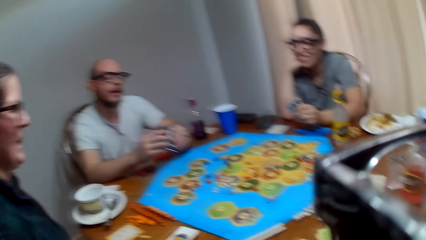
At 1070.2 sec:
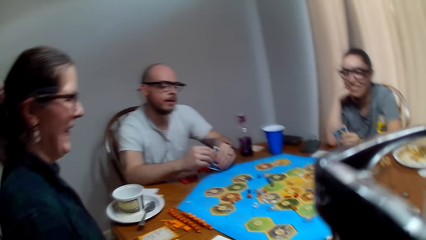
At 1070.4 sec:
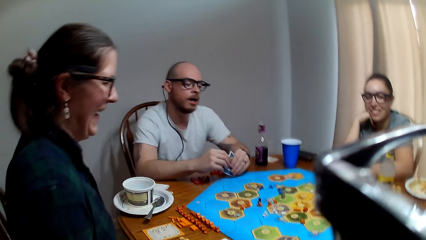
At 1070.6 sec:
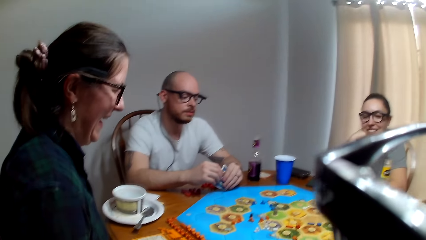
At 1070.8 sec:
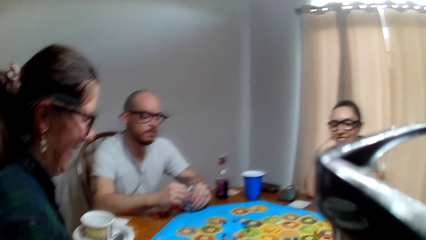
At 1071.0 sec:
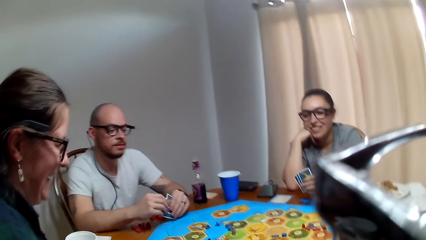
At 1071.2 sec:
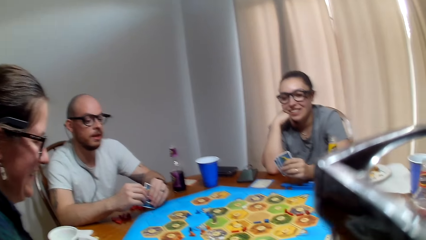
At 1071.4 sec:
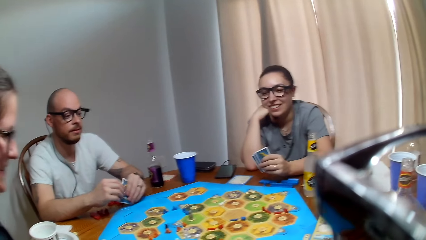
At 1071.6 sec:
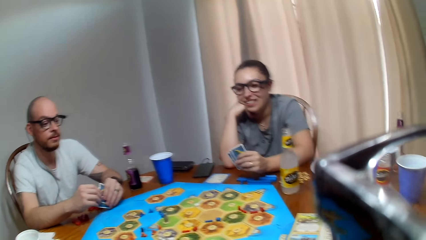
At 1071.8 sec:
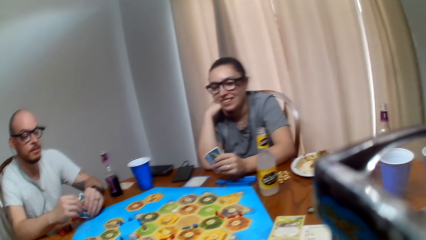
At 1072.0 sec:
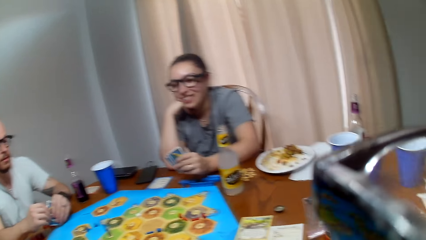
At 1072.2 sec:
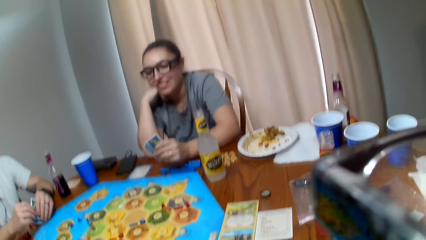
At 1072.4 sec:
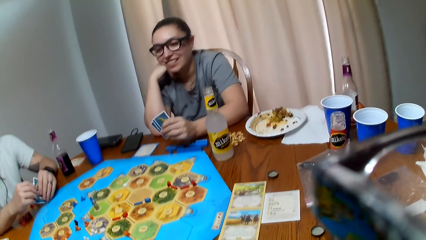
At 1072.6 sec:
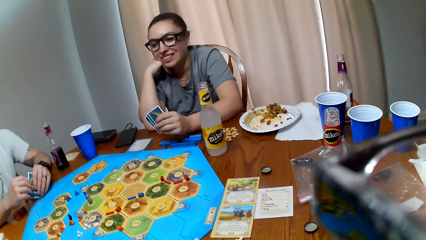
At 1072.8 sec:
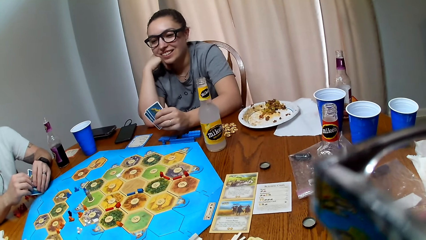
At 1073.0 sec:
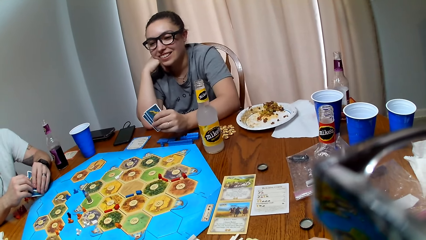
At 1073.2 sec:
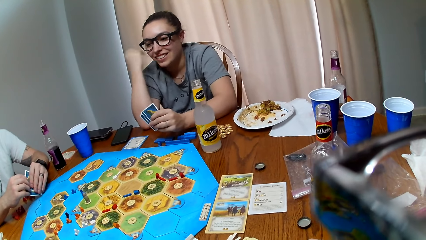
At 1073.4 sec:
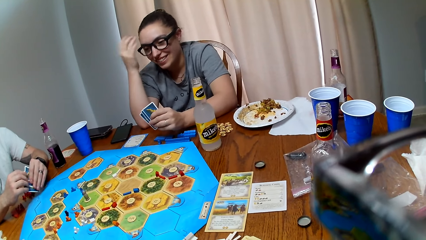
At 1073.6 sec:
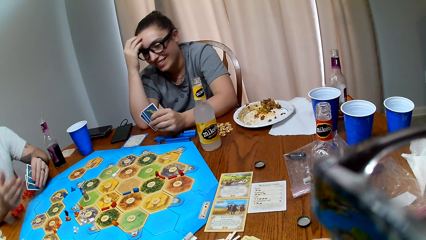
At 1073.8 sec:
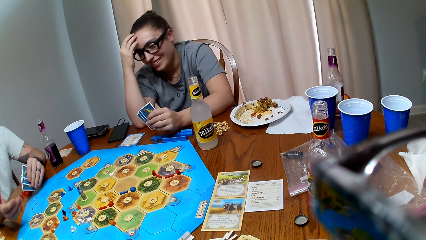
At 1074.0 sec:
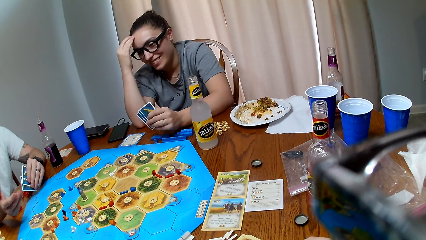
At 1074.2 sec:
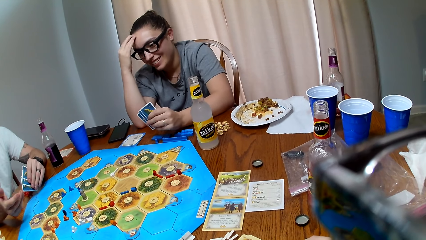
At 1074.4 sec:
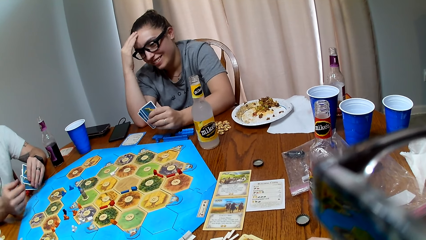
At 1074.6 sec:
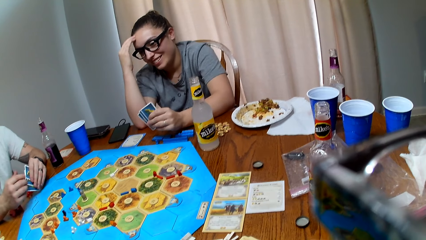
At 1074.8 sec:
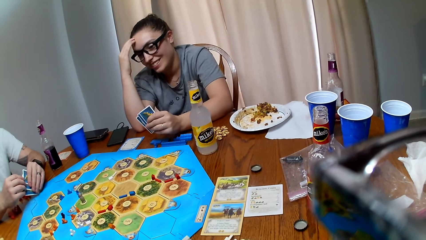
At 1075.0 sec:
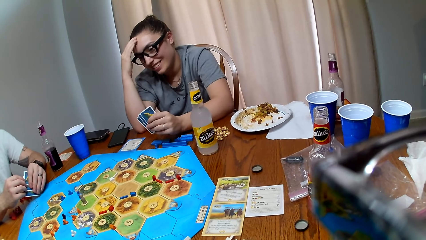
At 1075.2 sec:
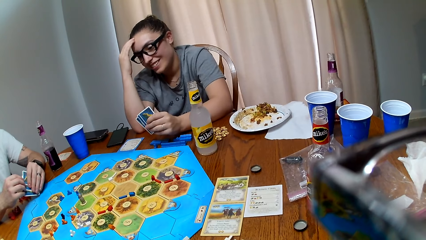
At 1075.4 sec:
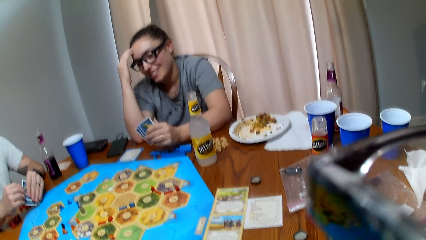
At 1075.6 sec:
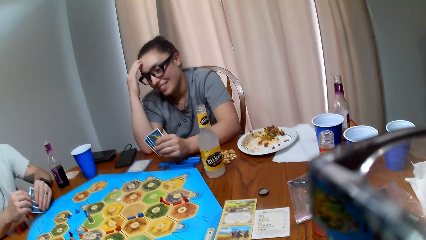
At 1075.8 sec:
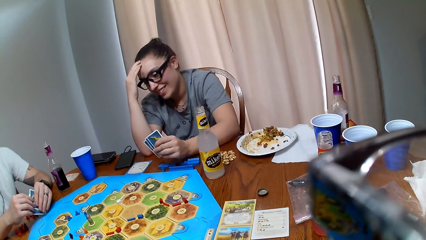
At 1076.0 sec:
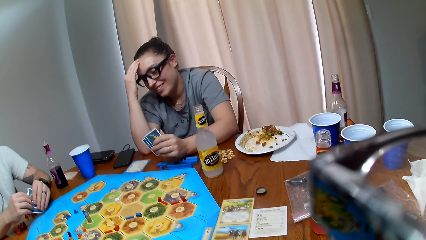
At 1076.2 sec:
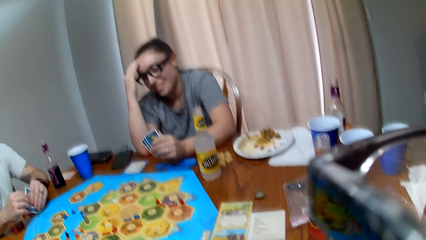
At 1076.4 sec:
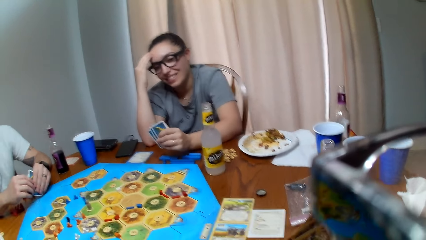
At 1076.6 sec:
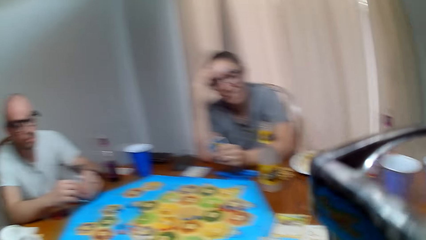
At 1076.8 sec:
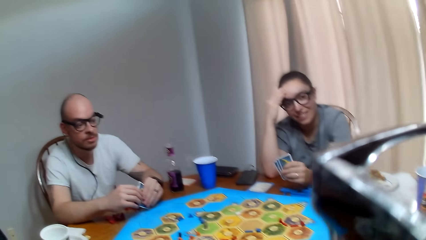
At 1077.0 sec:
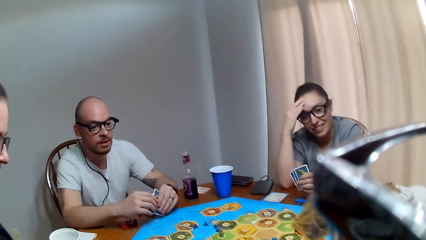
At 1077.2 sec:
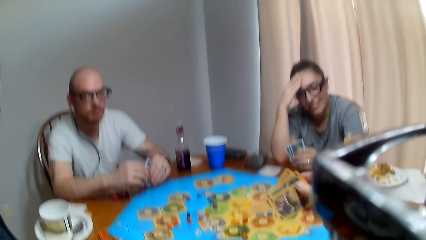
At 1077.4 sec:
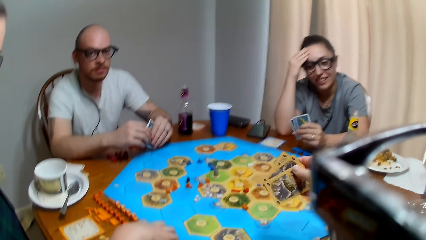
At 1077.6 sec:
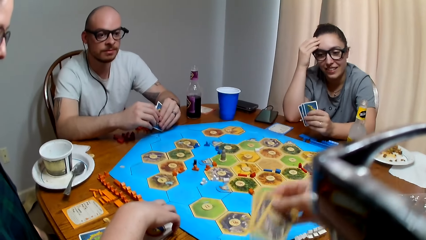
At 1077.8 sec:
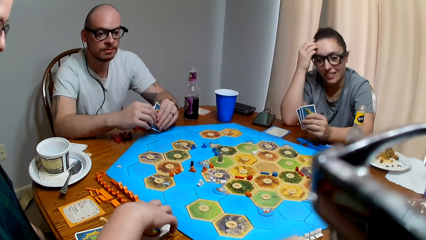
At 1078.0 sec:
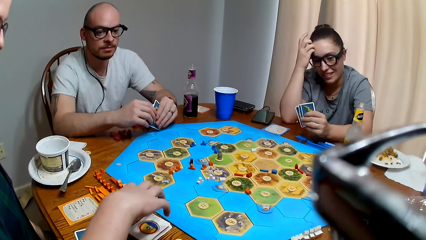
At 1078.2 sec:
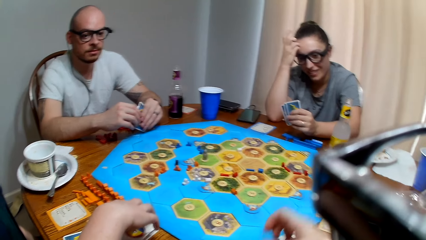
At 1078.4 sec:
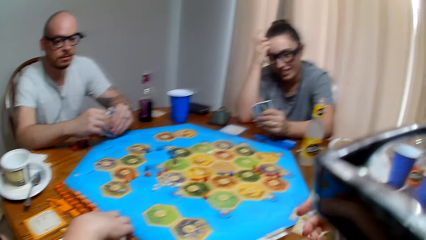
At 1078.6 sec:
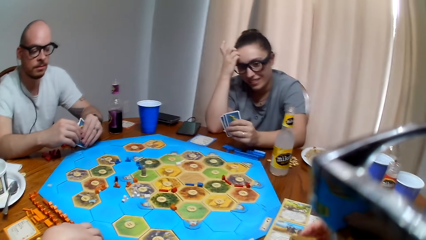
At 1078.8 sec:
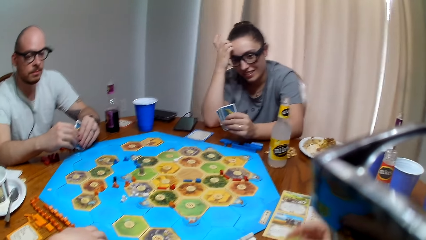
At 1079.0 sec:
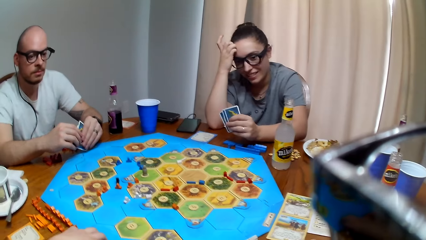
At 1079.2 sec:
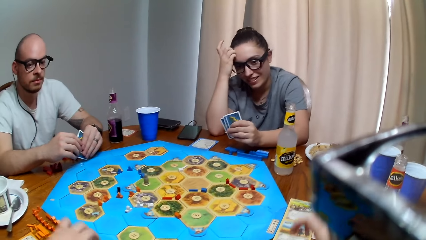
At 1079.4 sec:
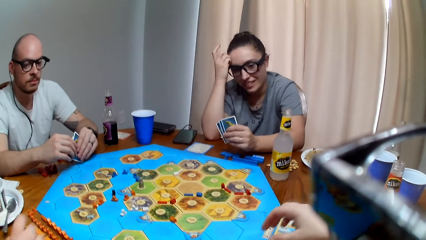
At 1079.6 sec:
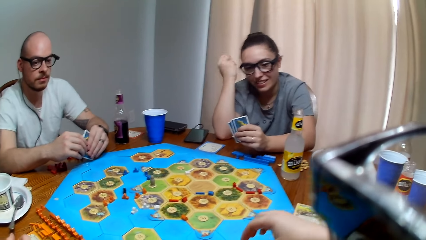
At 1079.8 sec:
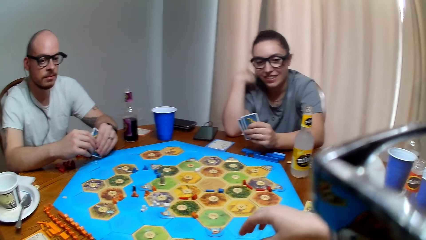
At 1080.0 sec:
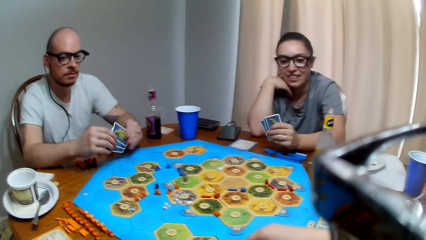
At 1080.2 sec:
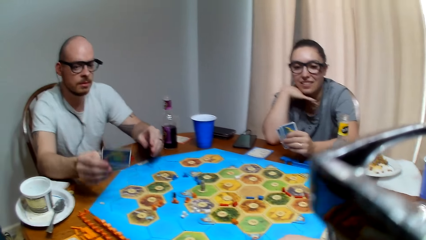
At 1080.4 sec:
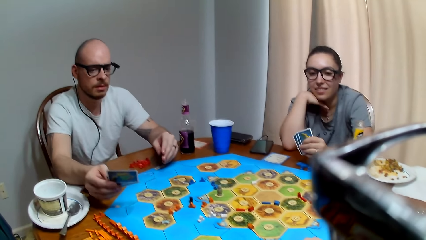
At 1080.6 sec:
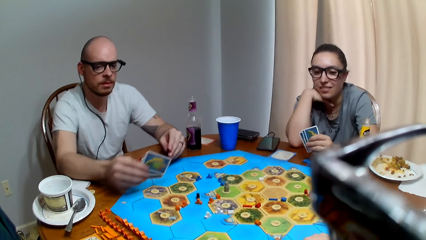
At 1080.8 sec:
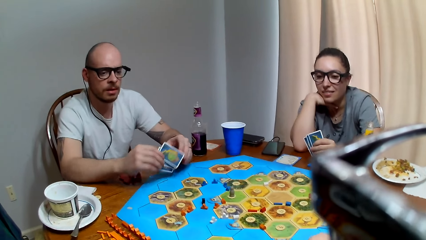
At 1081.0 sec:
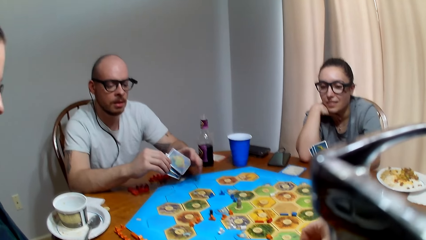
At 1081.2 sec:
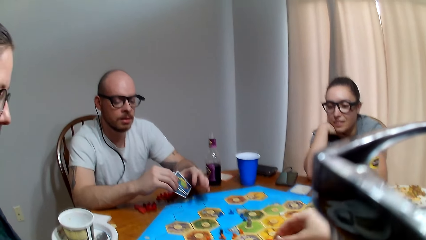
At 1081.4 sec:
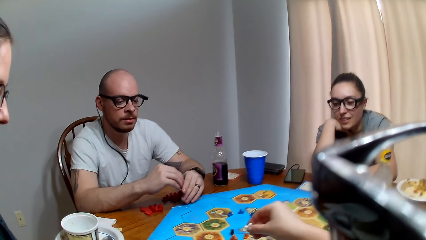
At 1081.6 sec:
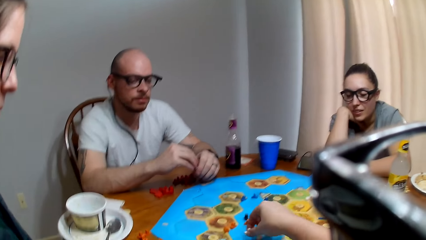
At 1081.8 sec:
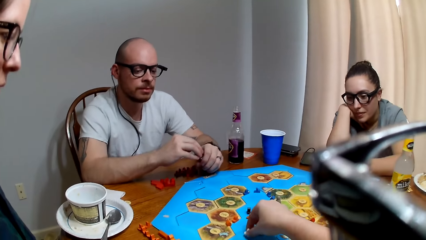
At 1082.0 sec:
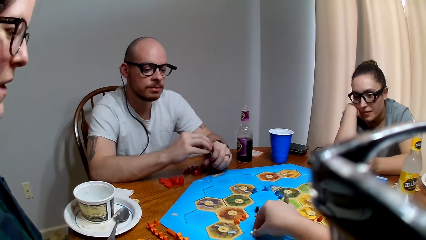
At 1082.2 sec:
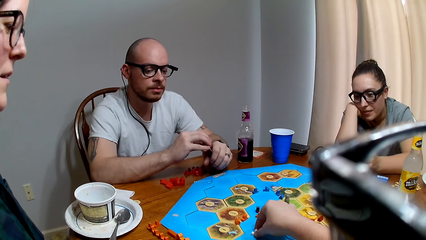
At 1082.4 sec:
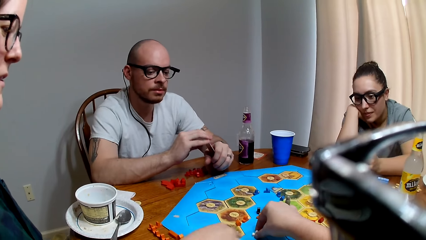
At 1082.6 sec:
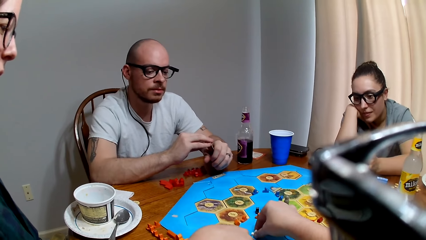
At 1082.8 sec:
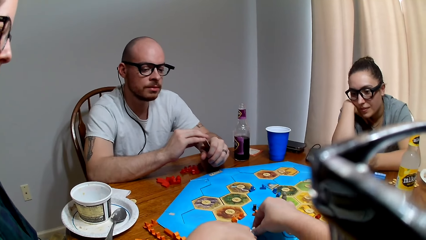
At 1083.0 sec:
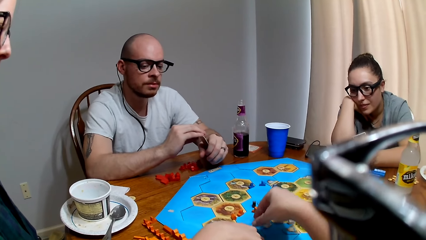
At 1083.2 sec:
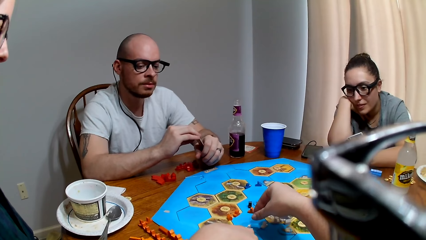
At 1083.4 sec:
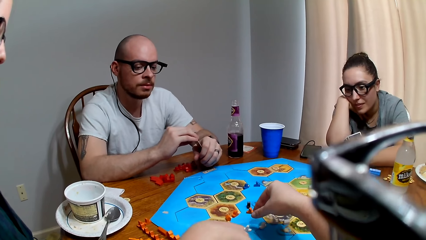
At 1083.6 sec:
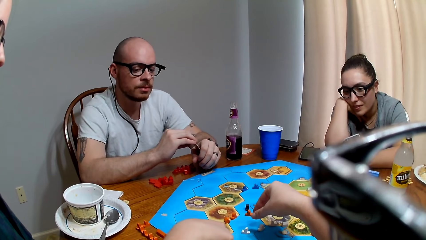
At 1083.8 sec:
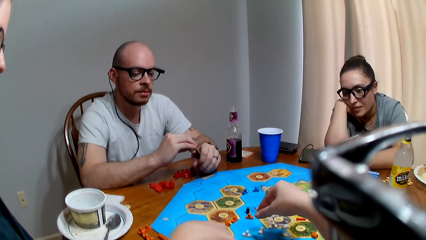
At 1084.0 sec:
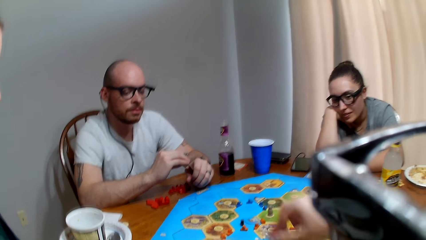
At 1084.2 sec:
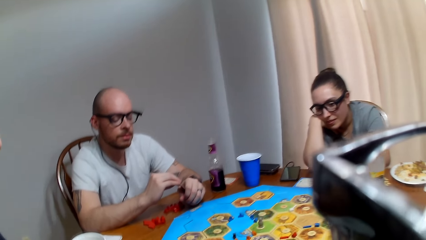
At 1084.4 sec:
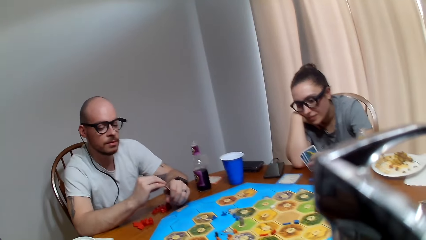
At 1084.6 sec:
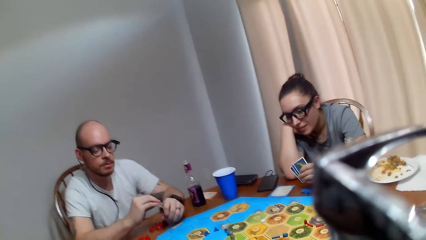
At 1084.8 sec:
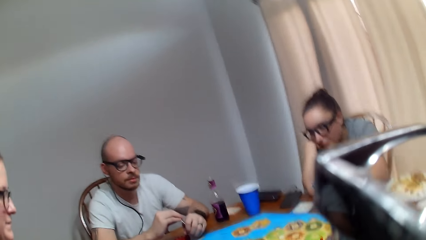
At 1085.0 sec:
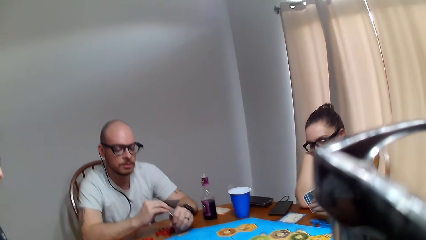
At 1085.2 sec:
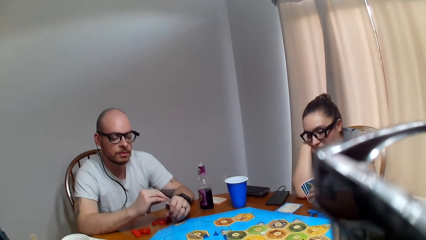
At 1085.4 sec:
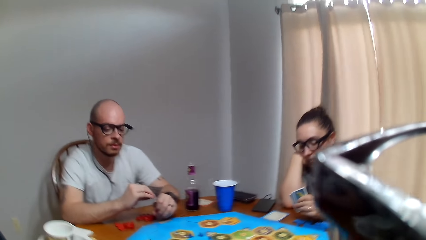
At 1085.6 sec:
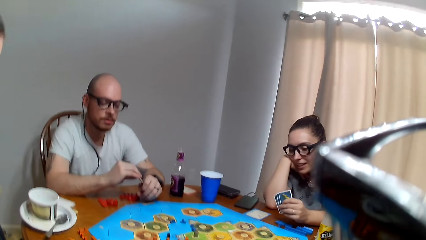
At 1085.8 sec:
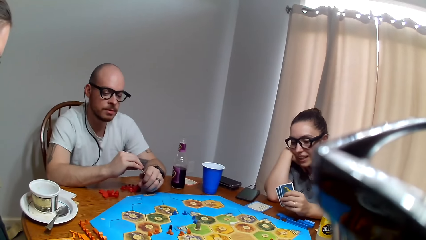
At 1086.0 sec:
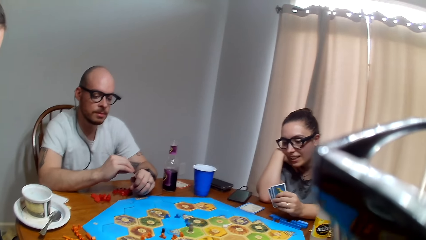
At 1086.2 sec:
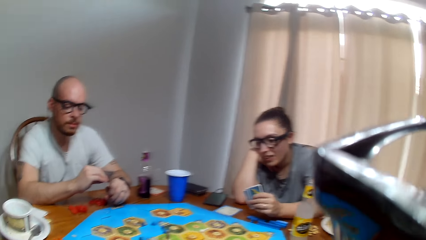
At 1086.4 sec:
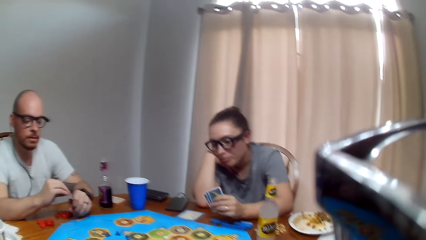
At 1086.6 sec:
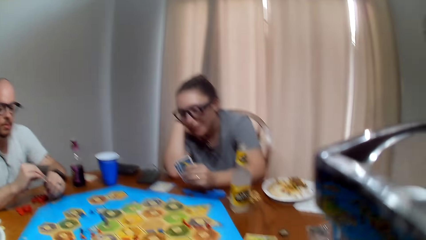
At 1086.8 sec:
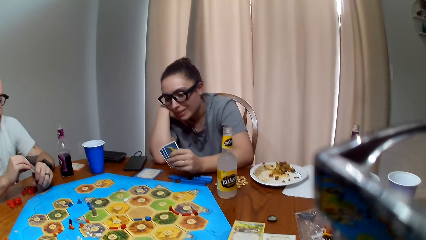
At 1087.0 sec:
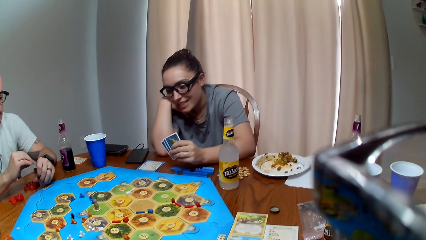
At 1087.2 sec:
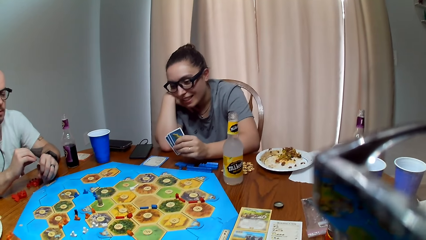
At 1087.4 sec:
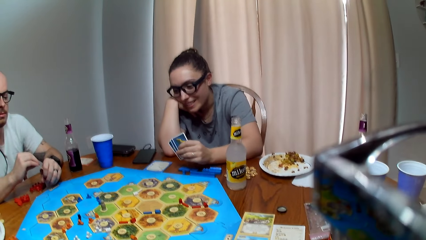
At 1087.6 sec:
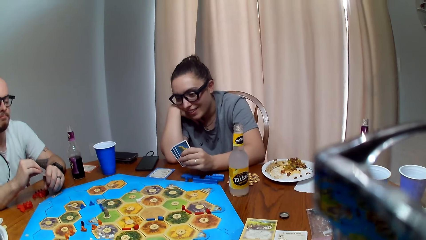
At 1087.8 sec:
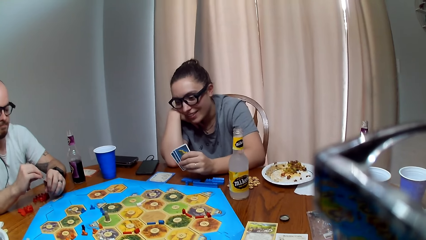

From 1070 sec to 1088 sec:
A woman rubs her head with her hand. The camera wearer makes a sound. They speak to a man. They place a chip on the game board. Another woman speaks to the camera wearer. The camera wearer responds to the other woman. Another woman talks to the camera wearer.
